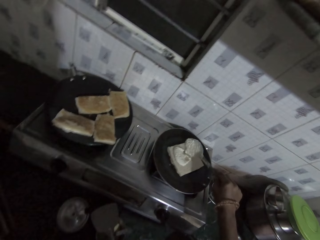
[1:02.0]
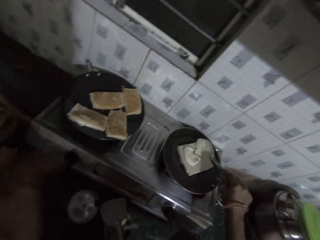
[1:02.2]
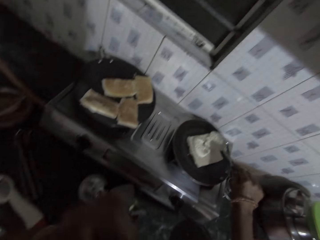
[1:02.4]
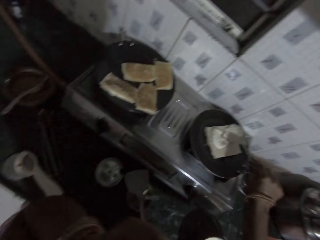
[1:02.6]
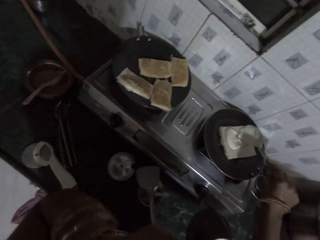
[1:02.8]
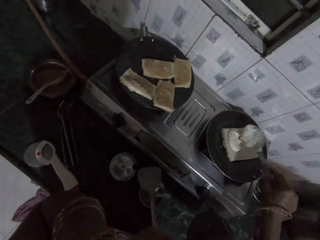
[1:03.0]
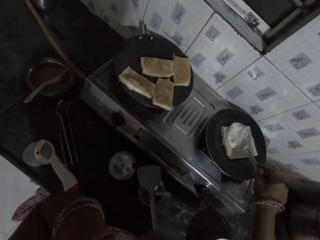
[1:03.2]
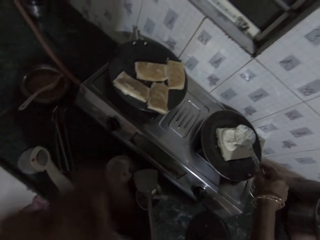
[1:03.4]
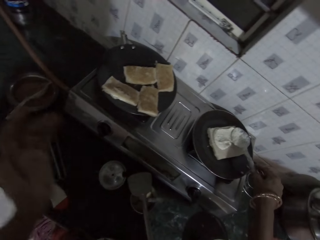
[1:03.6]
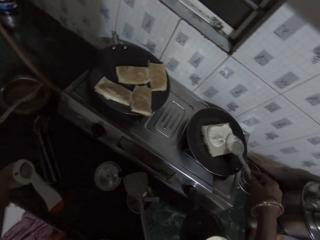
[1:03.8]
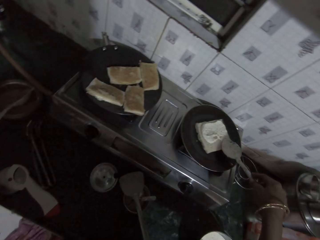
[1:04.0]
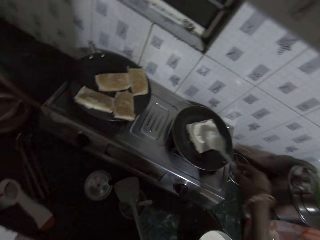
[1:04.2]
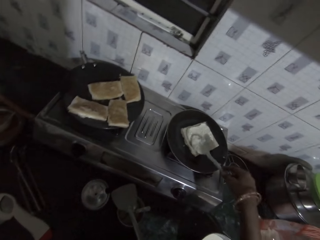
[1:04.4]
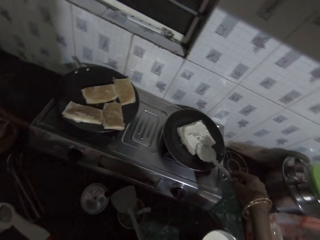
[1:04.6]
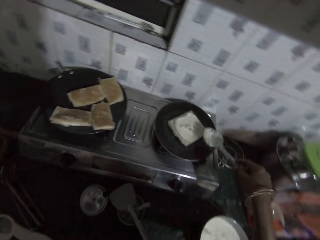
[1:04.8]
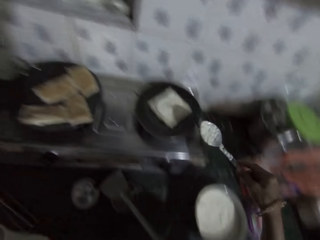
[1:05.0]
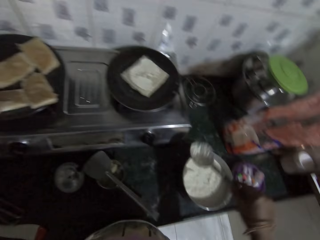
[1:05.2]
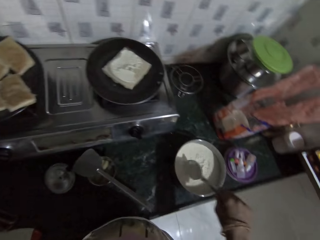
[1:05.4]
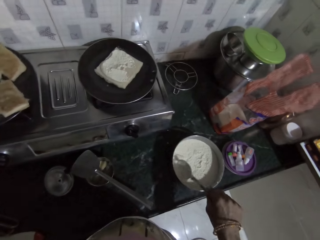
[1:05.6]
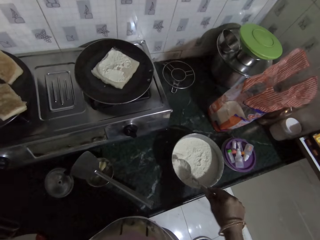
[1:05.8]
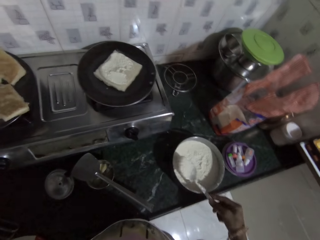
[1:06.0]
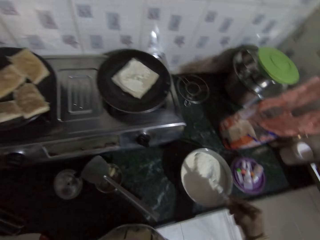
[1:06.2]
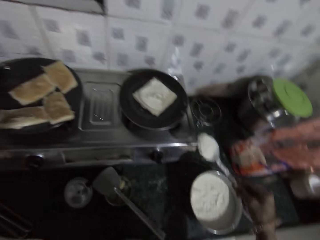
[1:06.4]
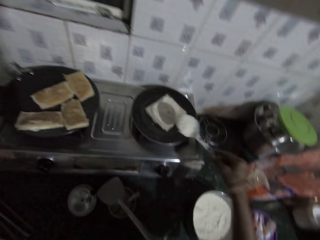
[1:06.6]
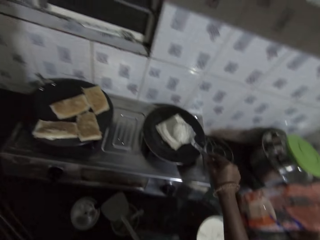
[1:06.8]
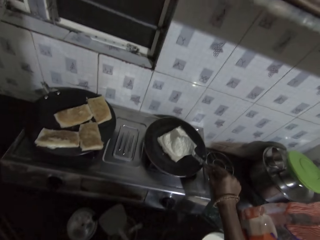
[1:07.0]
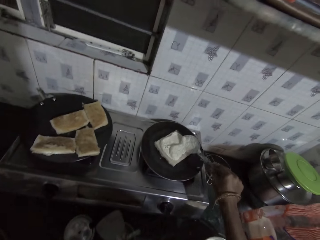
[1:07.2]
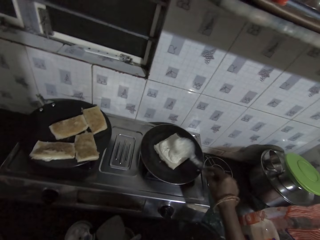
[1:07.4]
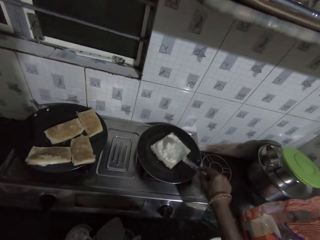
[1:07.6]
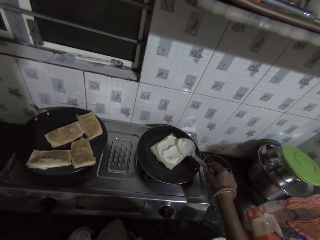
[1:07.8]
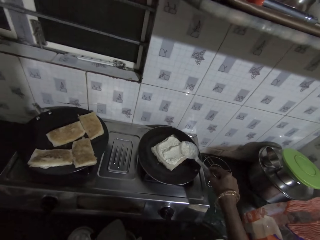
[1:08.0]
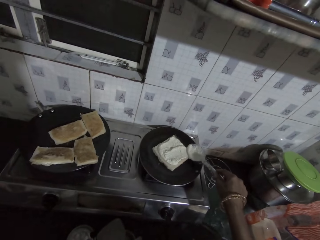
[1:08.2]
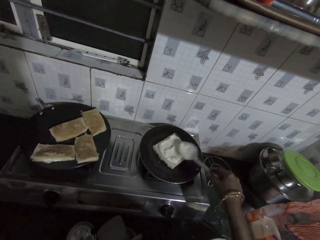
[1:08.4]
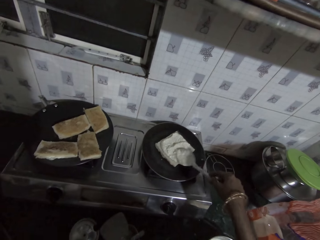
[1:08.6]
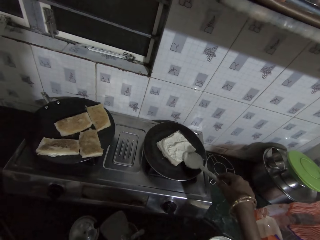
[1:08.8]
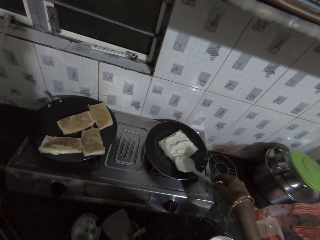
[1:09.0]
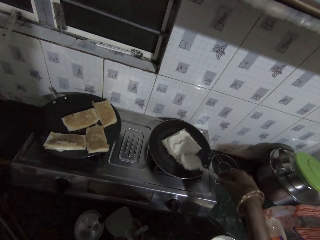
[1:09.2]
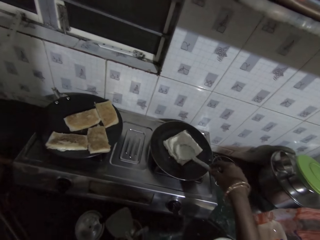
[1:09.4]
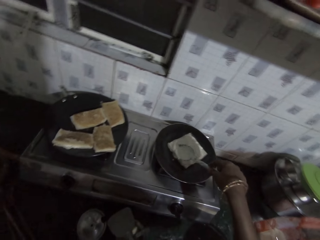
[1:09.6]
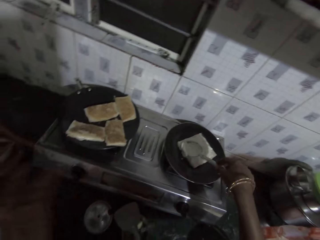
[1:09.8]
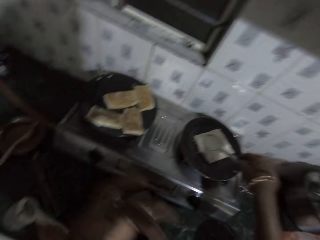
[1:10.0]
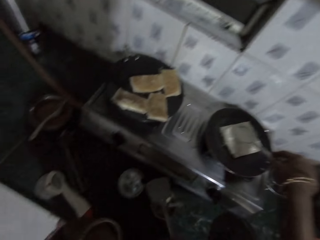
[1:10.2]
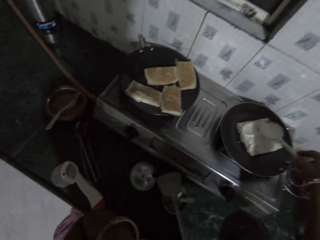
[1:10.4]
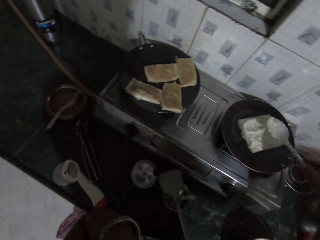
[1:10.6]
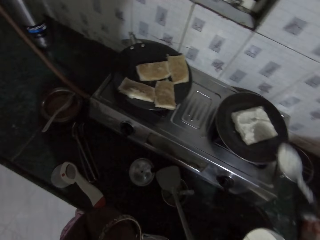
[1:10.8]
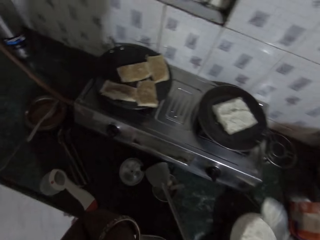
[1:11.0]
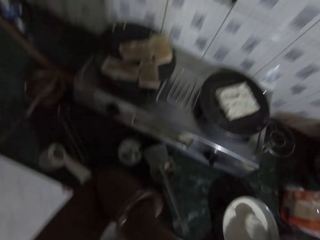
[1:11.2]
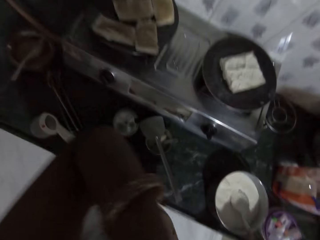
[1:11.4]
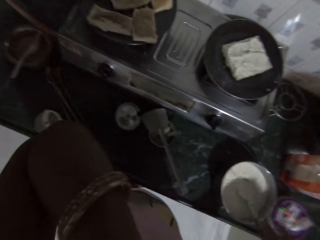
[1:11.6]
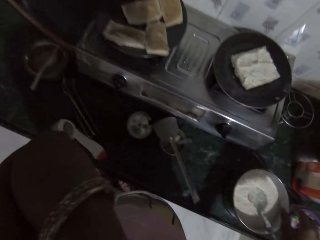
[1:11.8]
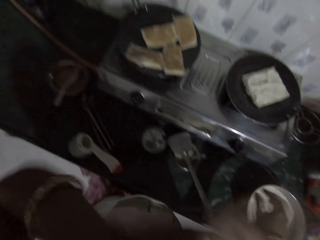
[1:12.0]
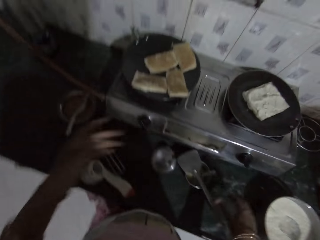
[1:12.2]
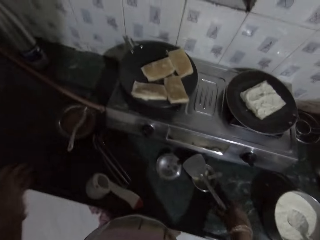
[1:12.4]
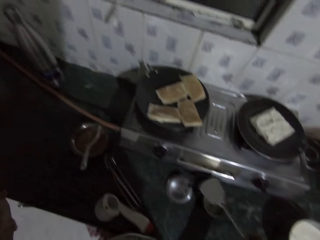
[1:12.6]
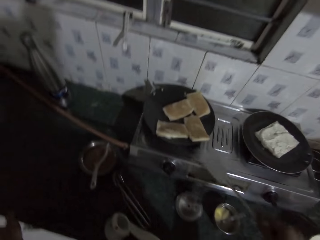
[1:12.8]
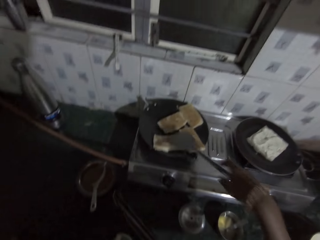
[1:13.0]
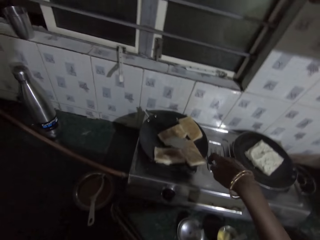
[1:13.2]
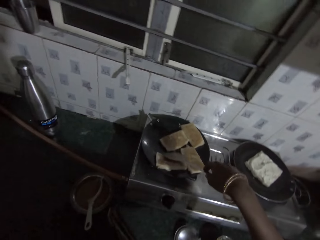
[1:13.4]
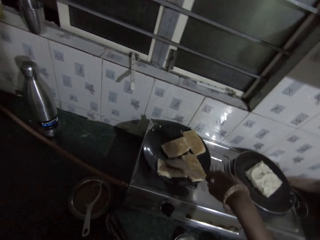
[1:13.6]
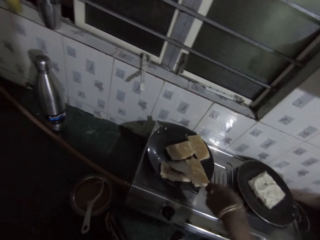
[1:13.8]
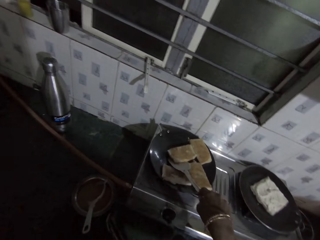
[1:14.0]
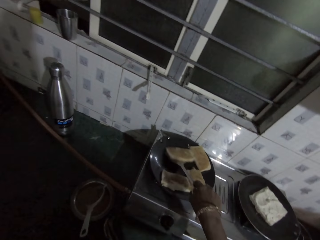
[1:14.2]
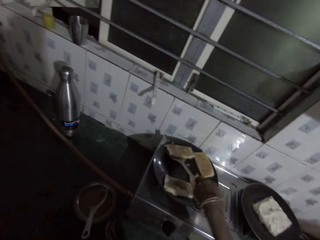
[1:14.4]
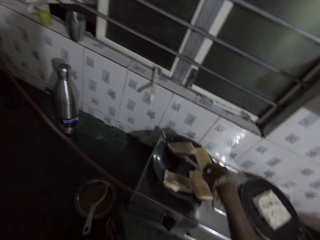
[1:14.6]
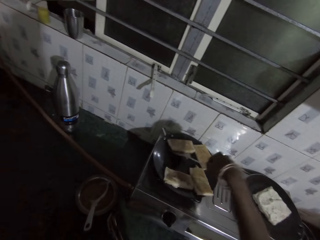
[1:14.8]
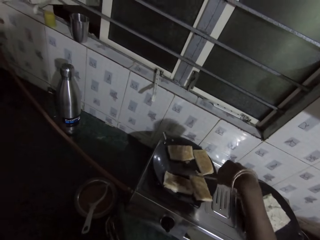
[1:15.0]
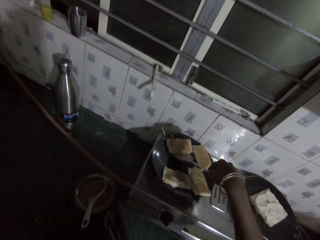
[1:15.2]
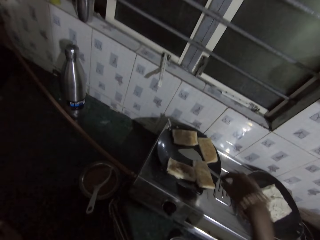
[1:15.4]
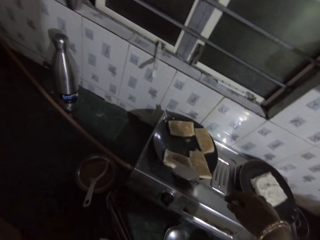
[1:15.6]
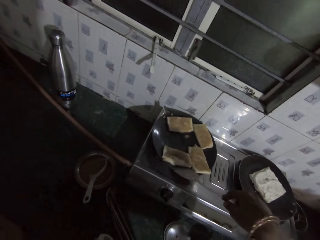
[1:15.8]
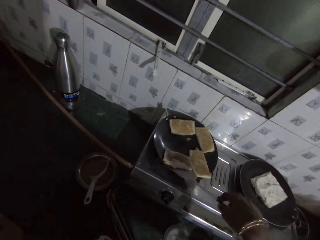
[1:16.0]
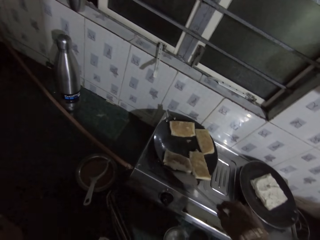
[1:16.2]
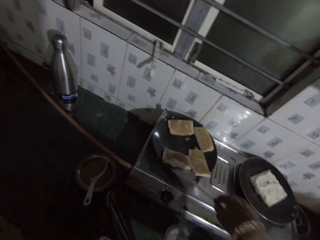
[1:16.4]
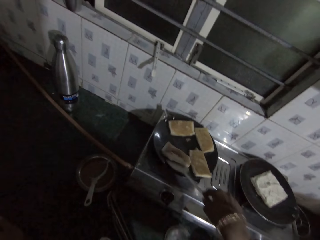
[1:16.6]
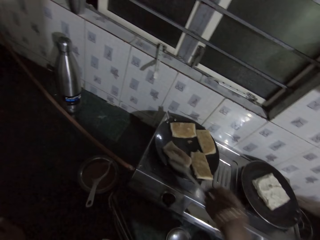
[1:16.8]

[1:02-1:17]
The camera wearer scratches her mouth. She scoops out paste from the plate on the kitchen counter with the spoon with her right hand. She turns the paste on the bread in the pan with the spoon in her right hand. She drops the spoon in the plate with her right hand. She picks the spatula from the counter with her right hand. She moves pieces of bread on the pan with the spatula in her right hand.

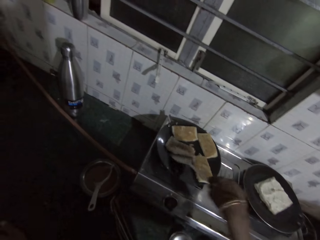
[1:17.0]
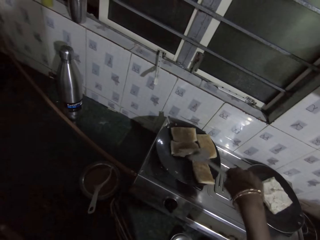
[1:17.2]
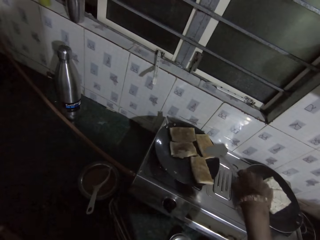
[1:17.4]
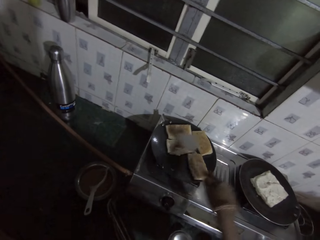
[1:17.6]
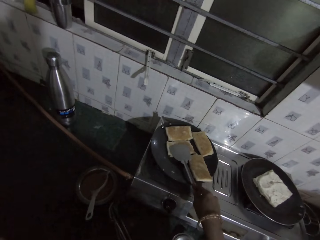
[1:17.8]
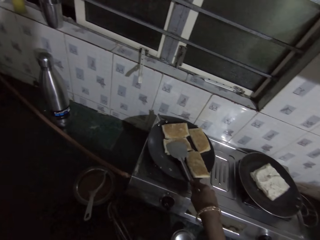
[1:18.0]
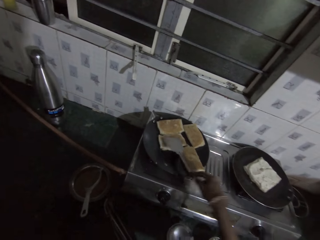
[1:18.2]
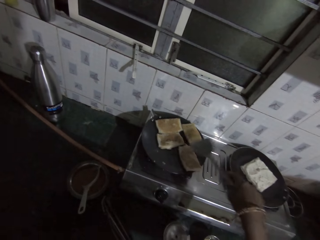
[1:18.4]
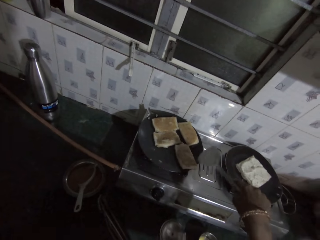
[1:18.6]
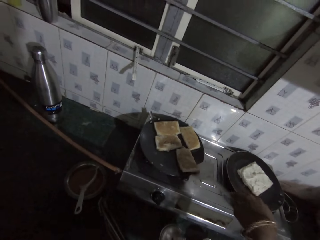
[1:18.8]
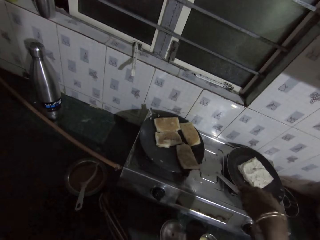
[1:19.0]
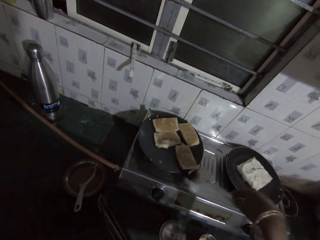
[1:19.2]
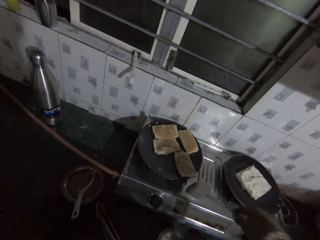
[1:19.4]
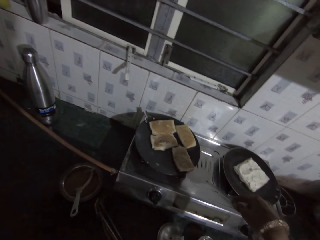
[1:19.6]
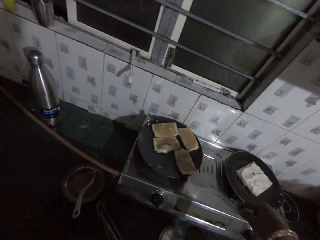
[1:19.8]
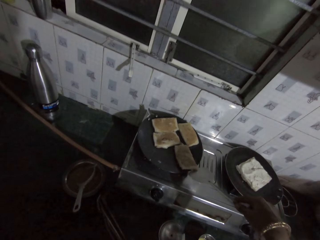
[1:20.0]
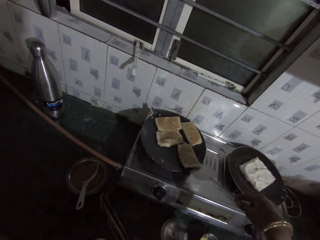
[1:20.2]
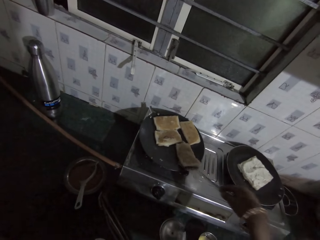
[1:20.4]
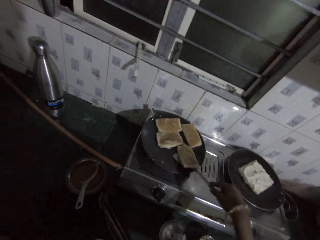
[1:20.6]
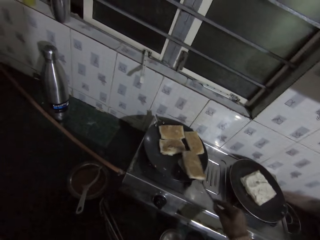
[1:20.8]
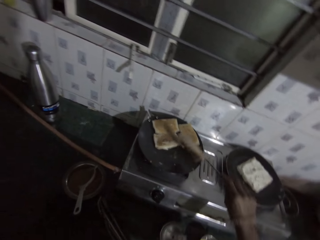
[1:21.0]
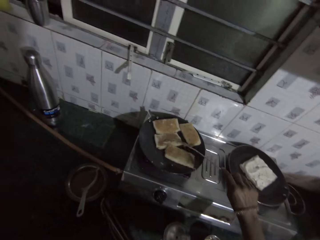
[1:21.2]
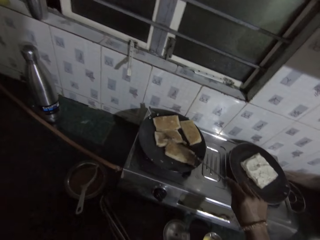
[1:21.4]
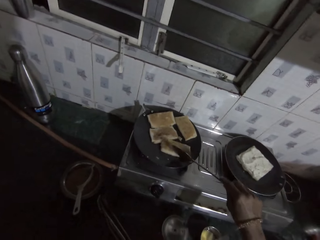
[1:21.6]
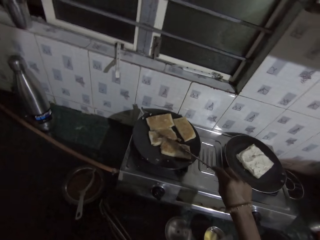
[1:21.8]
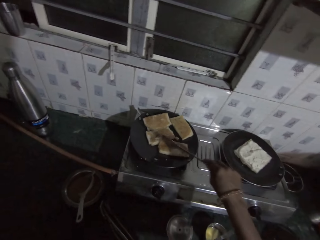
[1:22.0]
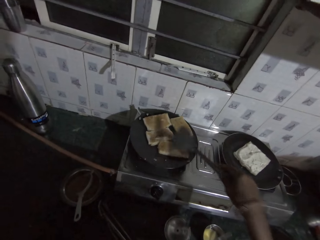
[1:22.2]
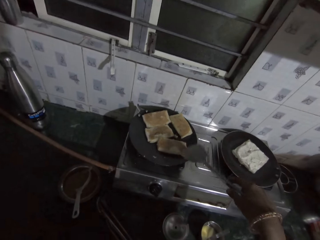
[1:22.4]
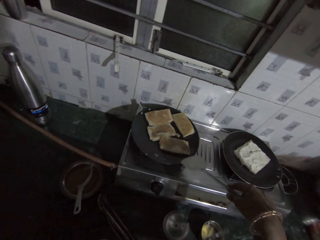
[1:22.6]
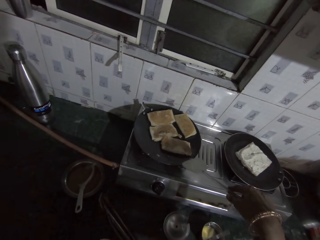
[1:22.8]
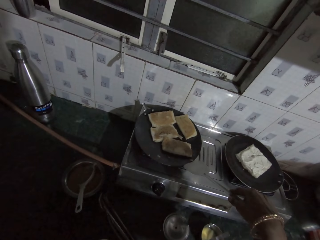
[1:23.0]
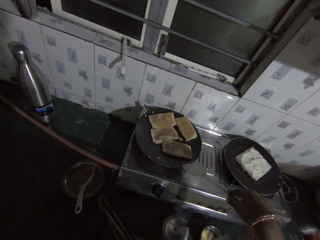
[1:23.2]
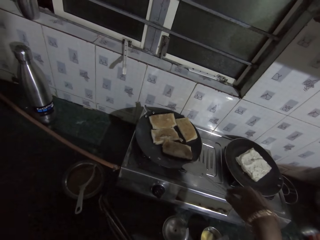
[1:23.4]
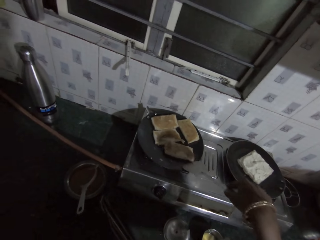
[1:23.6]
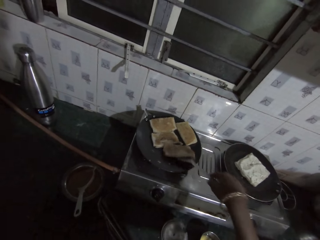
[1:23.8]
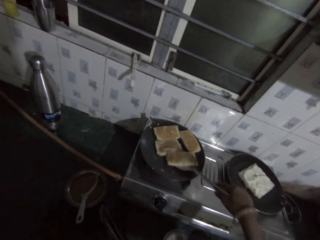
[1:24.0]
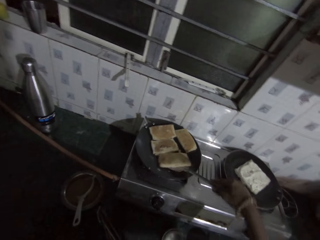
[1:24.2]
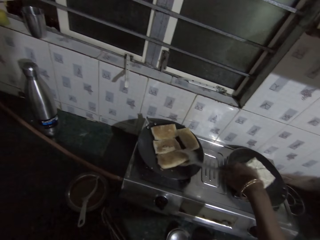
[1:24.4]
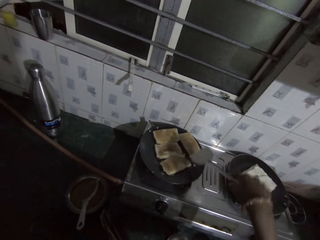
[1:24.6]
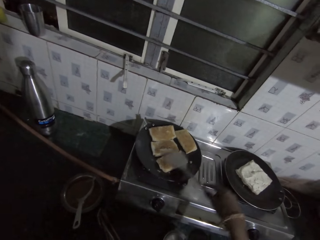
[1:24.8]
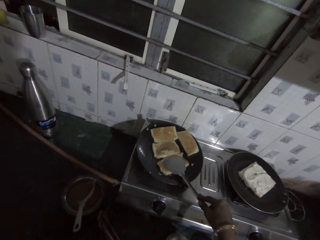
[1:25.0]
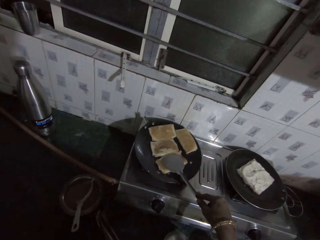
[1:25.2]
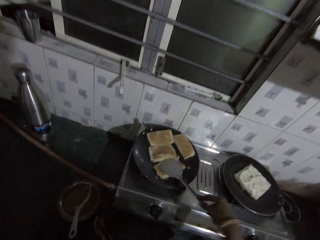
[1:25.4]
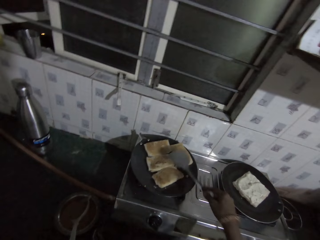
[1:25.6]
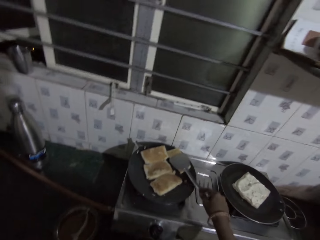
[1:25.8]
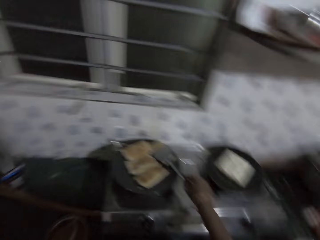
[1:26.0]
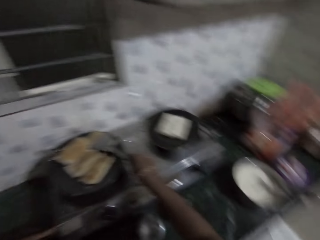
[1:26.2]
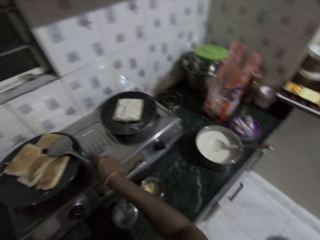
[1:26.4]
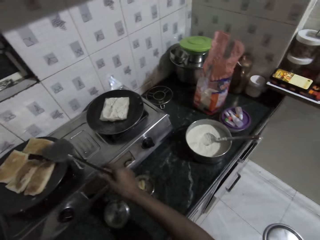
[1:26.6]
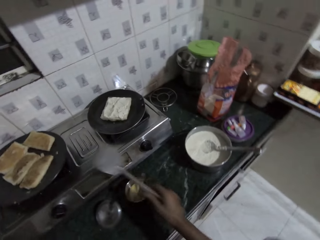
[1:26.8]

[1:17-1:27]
The camera wearer presses the beignet. They flip the beignet. They adjust the beignet. They press the beignet.
